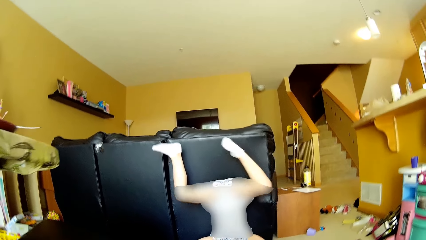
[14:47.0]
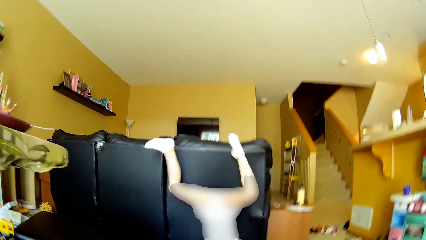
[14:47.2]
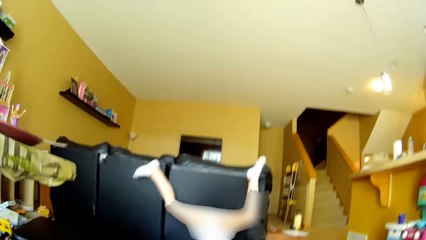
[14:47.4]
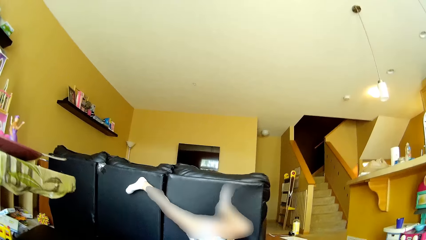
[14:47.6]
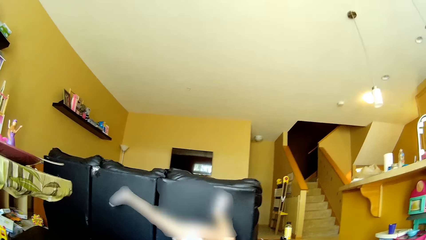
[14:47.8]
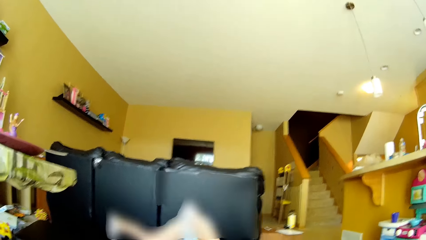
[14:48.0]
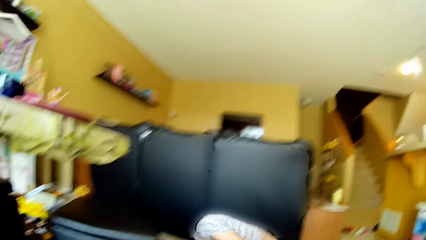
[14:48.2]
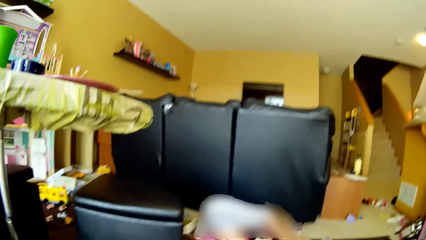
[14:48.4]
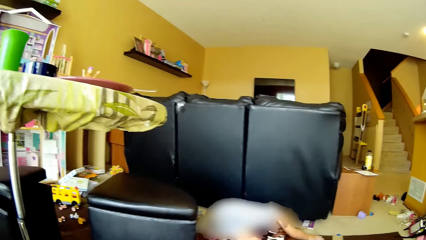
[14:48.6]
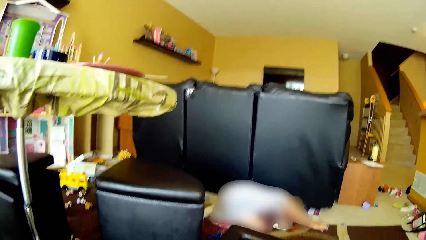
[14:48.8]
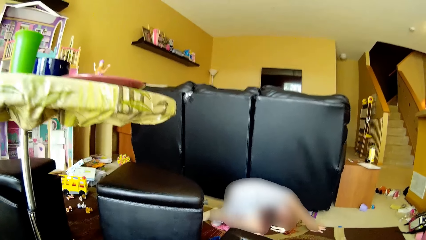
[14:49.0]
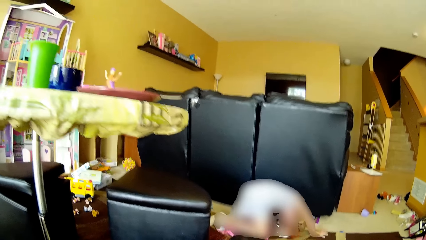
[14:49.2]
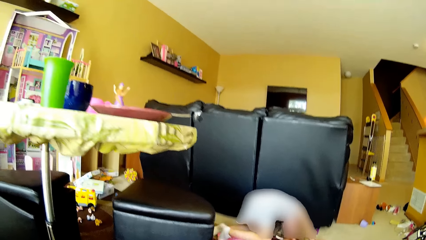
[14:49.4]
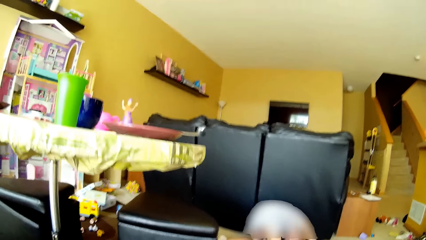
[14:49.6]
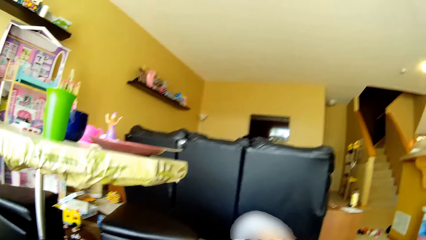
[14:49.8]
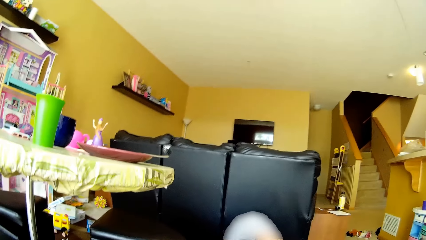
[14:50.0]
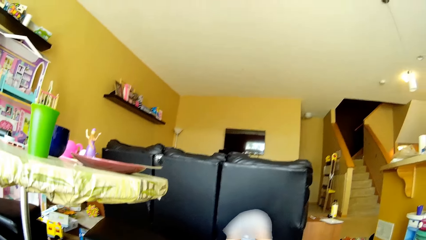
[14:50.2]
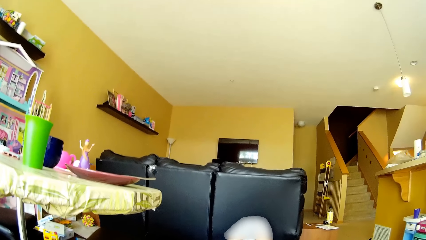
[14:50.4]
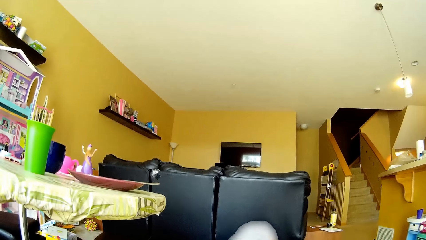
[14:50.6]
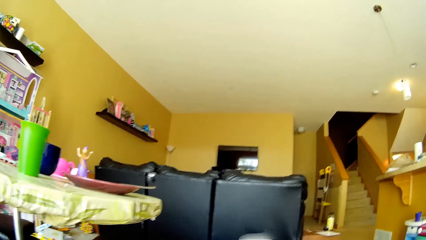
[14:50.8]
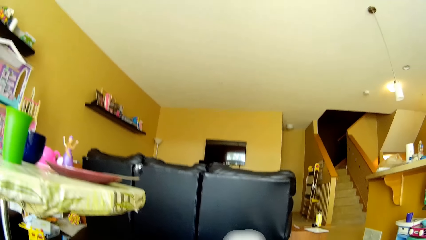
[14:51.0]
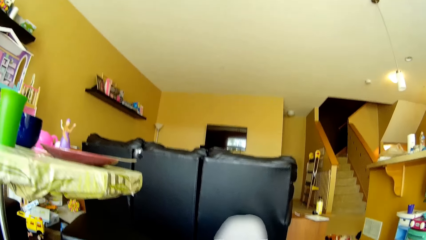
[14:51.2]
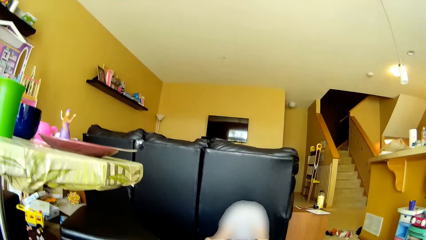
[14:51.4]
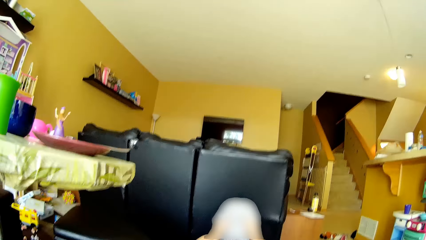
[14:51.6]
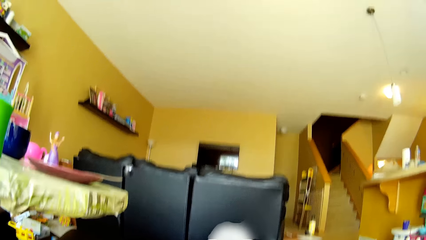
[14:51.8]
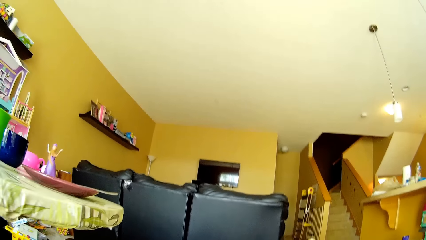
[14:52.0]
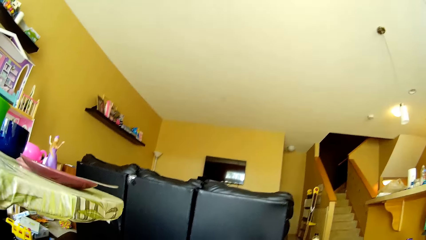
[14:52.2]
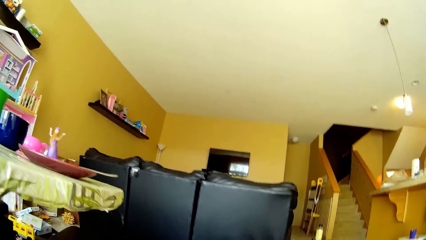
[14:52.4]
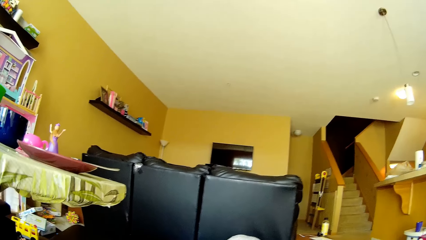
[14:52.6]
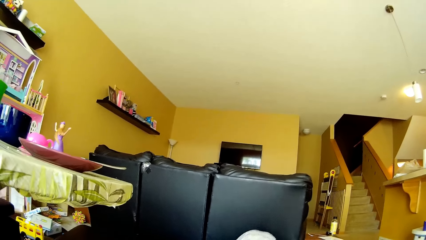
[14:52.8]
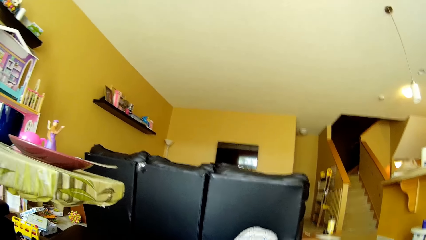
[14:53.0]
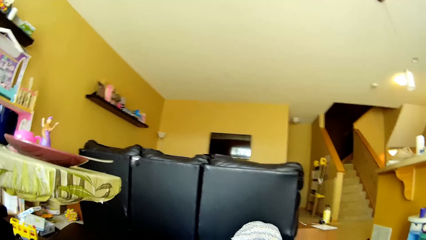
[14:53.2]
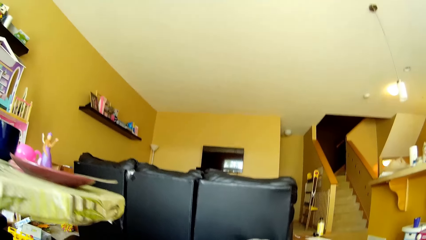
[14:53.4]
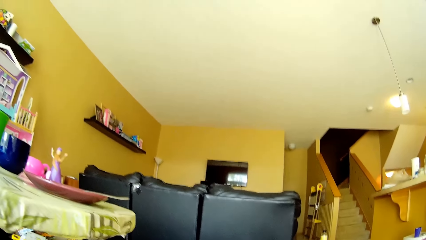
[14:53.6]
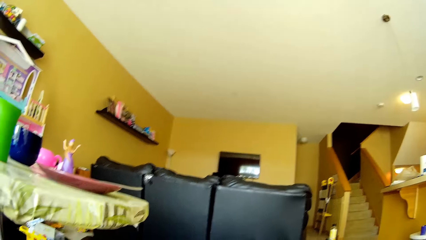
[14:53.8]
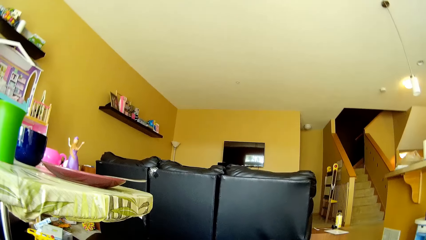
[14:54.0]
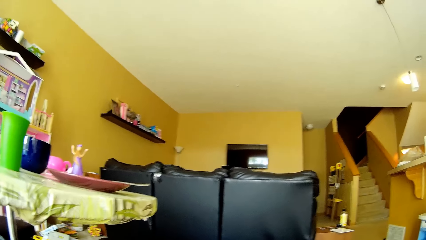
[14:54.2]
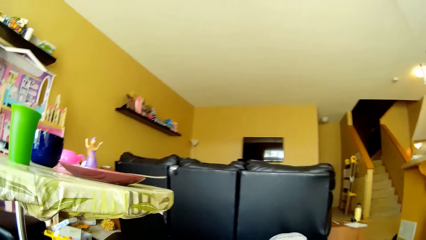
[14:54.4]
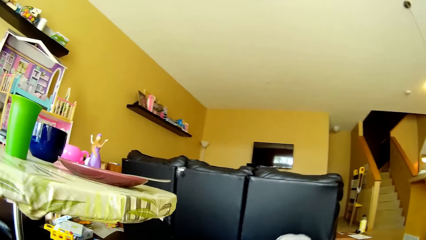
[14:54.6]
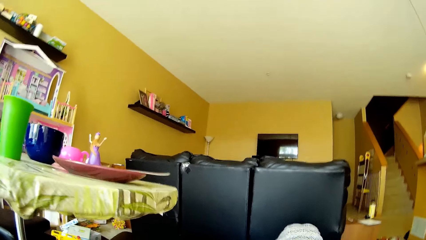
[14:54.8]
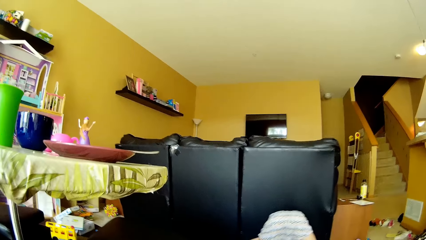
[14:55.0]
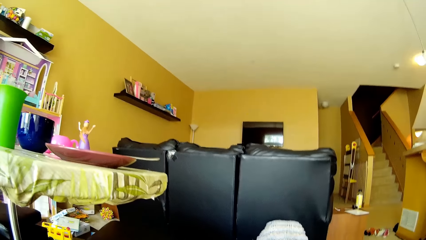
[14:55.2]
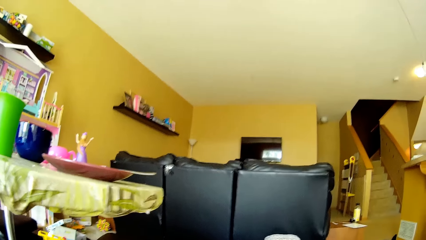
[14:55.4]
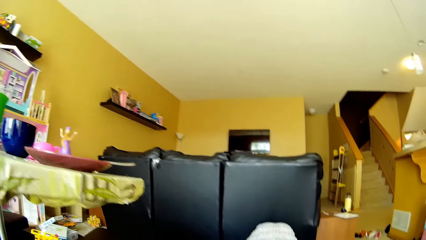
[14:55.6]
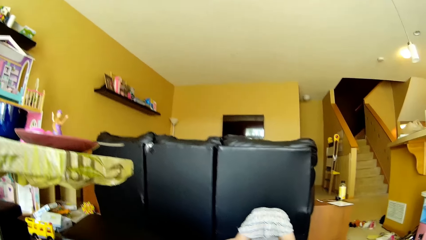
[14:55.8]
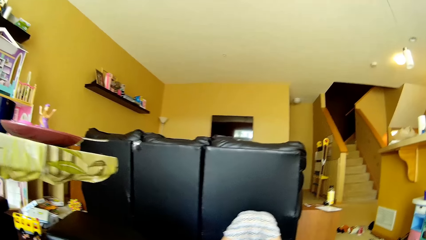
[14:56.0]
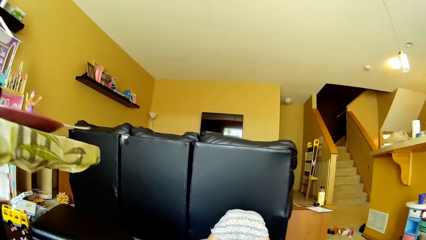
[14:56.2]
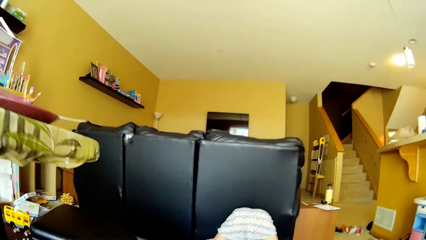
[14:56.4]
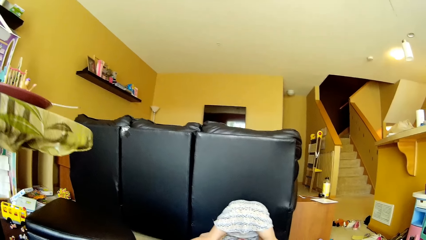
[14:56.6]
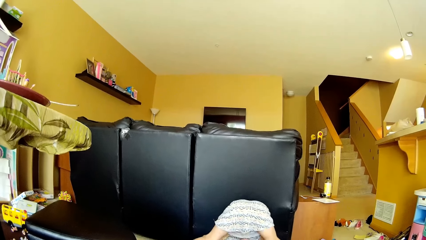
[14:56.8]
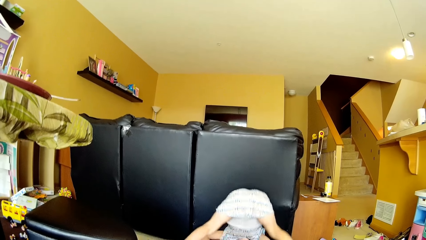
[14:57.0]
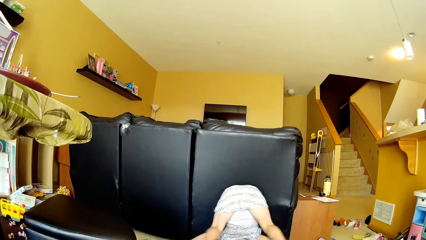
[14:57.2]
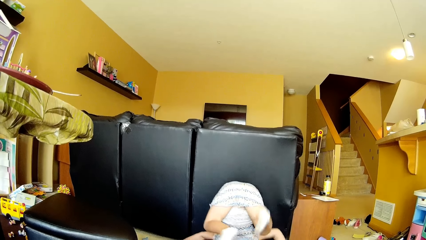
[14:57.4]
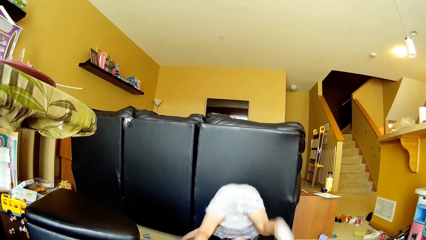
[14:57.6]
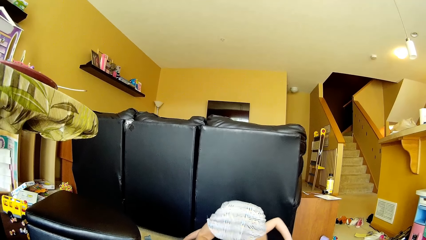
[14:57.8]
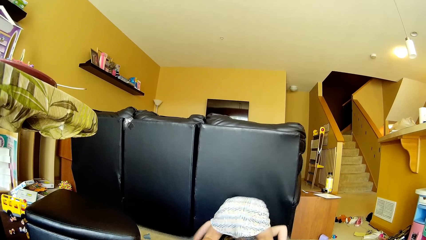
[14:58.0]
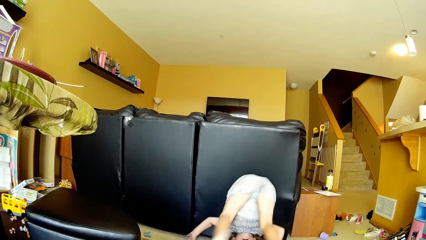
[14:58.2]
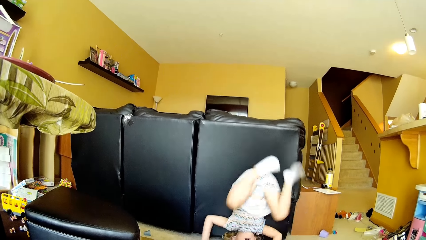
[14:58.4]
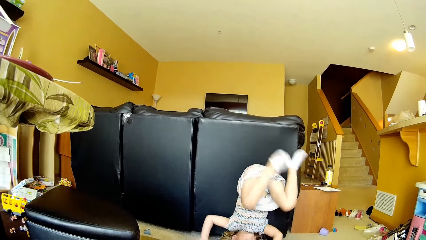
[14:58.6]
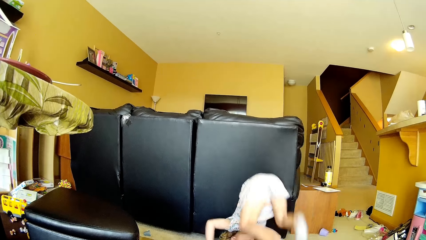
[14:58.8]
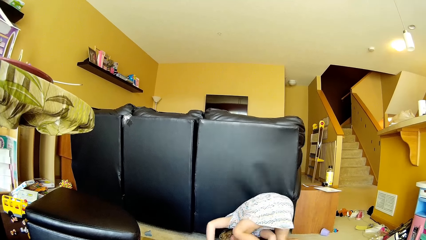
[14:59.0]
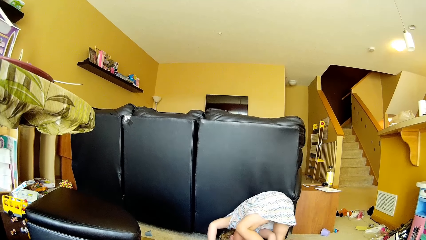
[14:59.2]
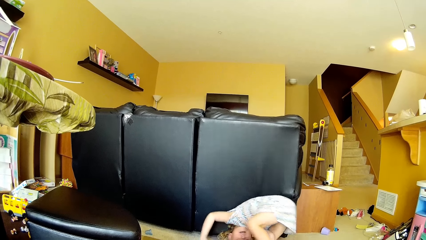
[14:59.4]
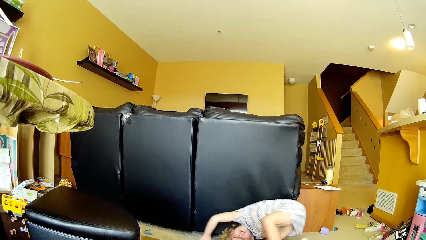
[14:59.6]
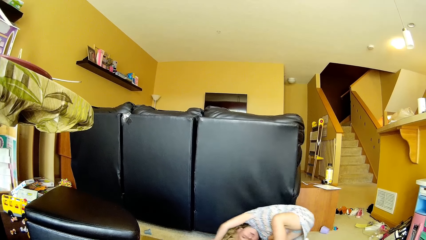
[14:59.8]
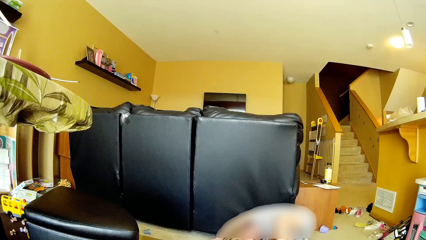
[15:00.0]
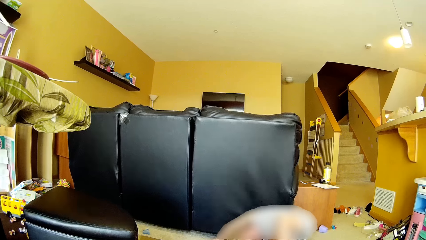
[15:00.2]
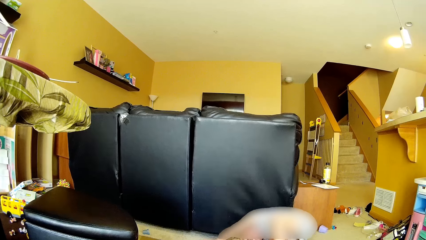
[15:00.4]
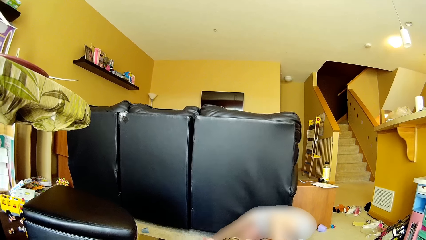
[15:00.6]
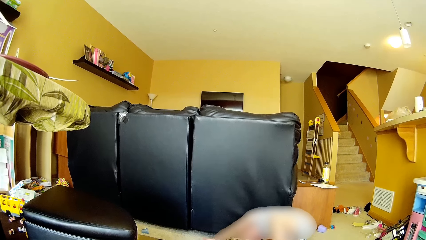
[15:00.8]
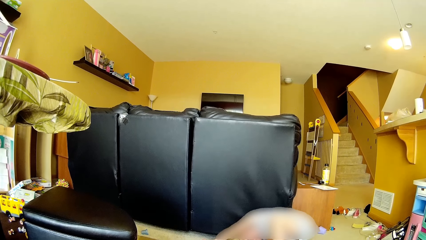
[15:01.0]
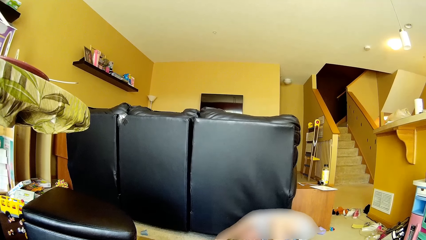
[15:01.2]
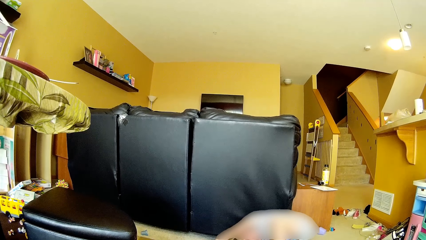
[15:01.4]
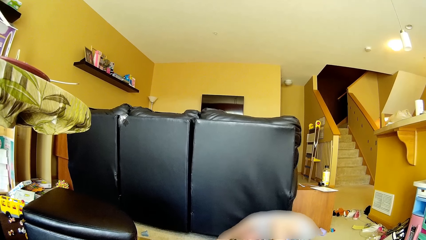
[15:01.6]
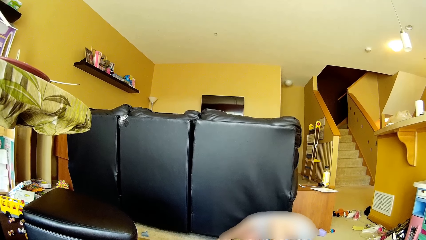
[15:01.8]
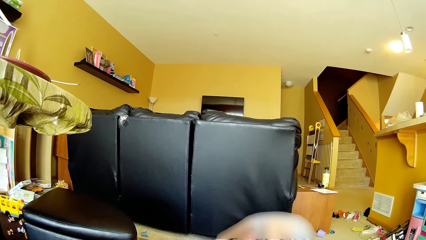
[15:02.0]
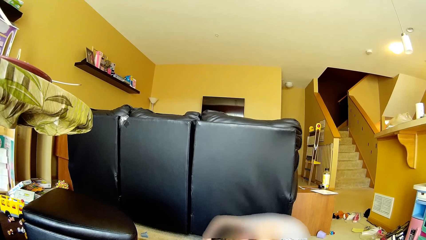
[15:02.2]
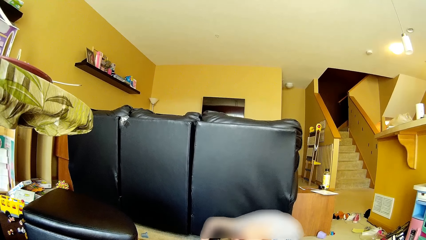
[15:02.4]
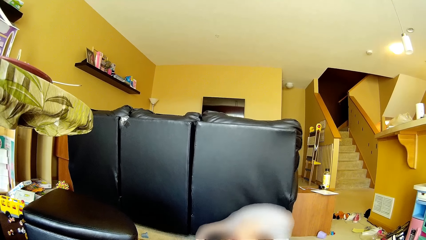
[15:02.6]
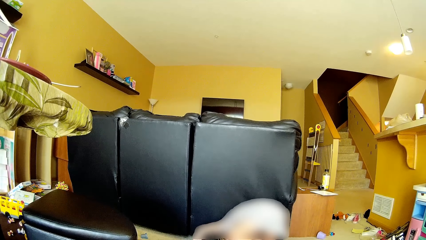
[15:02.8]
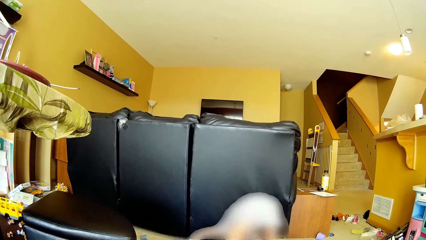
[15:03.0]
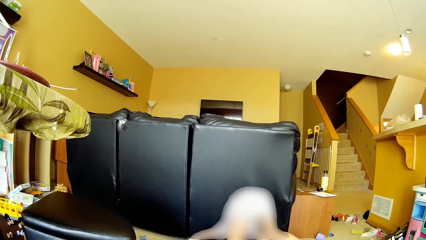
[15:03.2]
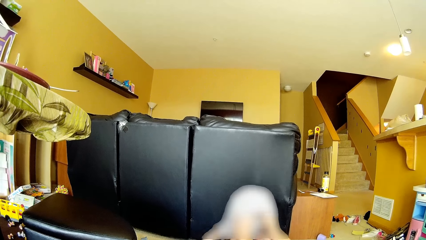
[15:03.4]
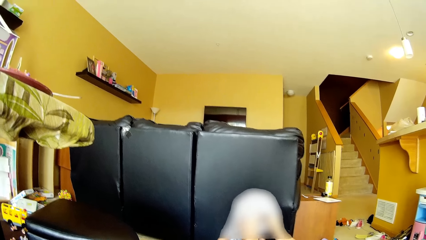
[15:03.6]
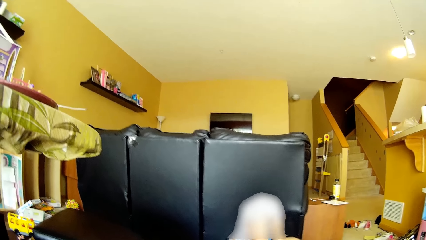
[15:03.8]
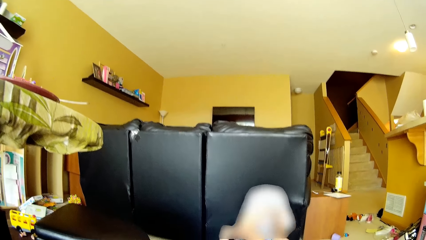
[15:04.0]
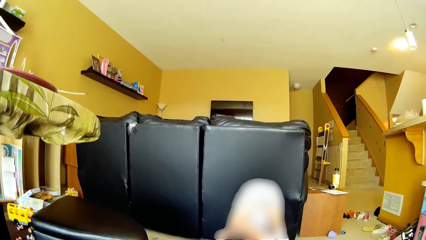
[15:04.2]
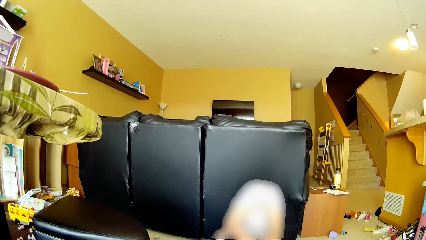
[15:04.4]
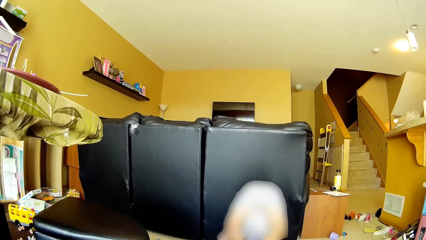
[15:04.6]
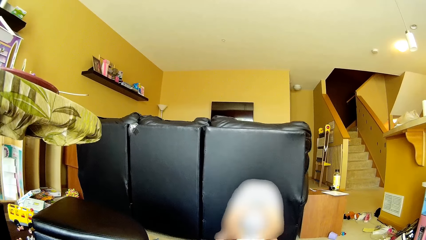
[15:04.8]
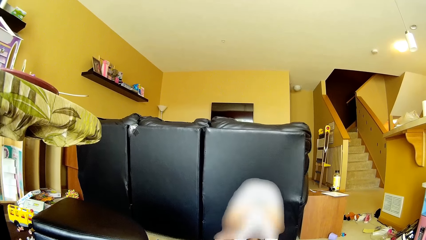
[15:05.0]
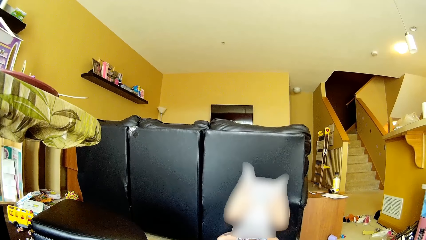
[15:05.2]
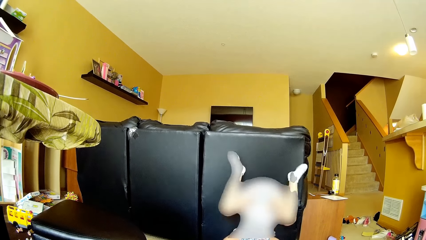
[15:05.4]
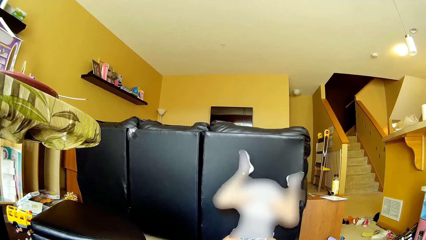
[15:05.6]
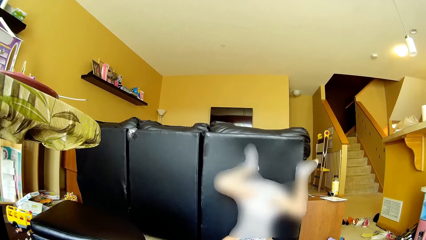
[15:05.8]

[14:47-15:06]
The camera wearer looks around.
